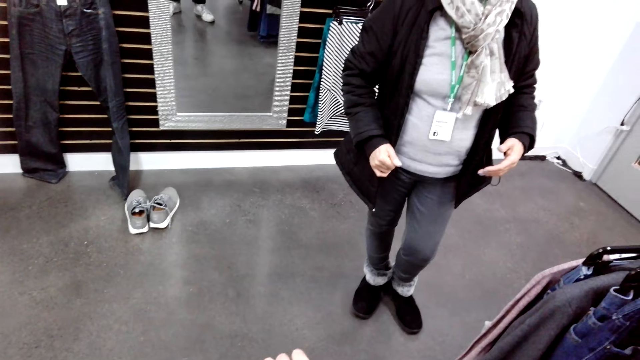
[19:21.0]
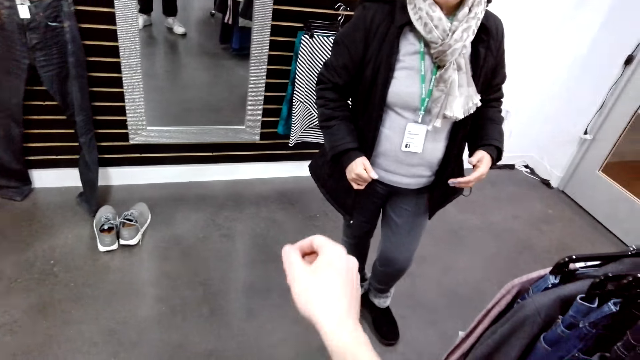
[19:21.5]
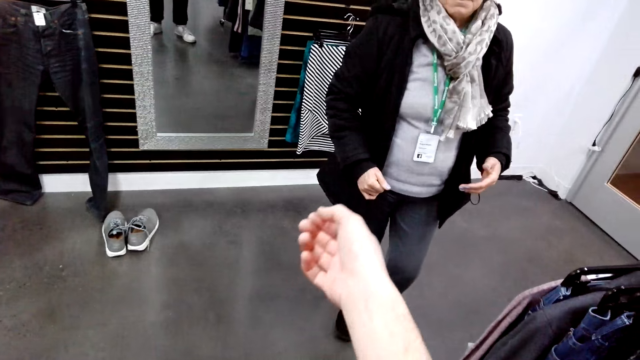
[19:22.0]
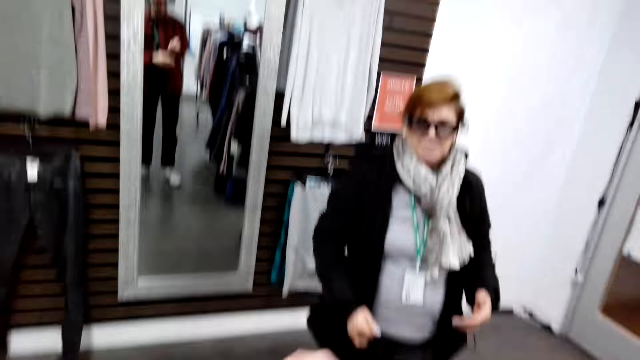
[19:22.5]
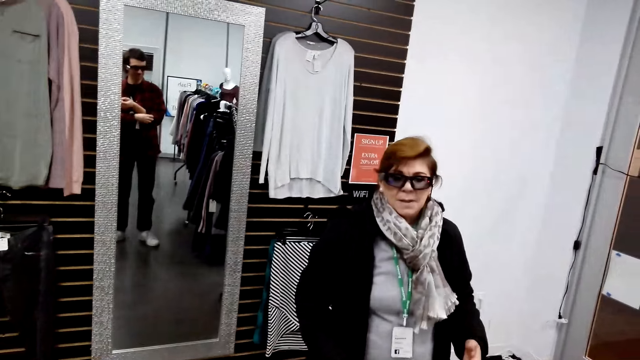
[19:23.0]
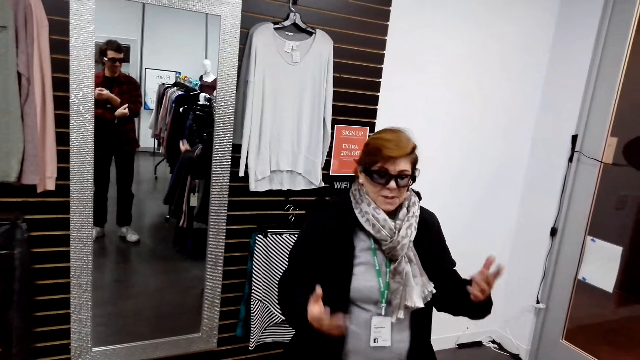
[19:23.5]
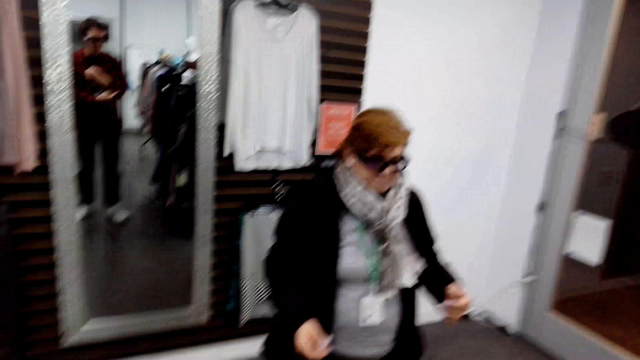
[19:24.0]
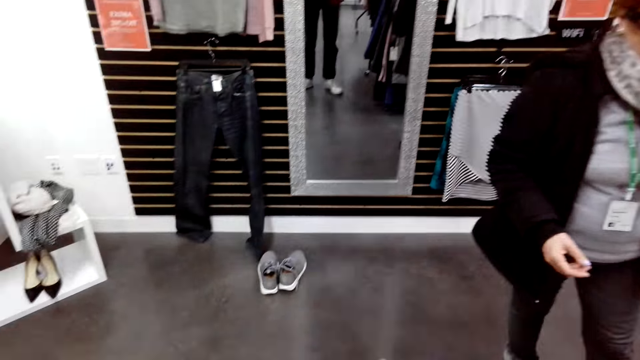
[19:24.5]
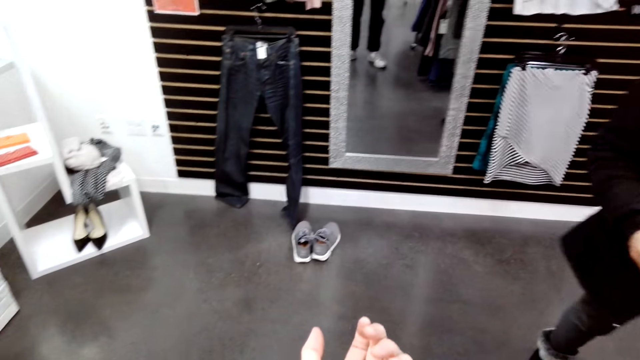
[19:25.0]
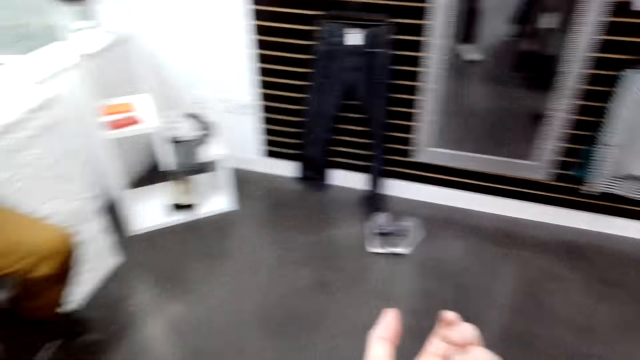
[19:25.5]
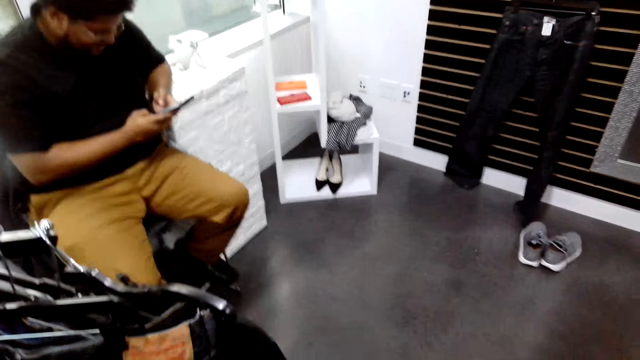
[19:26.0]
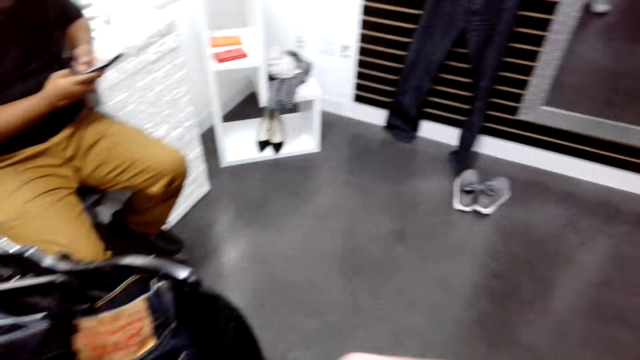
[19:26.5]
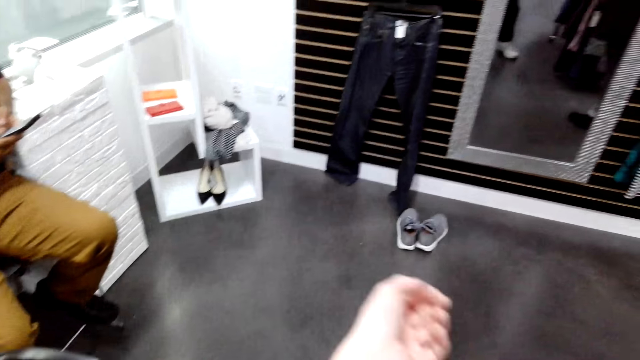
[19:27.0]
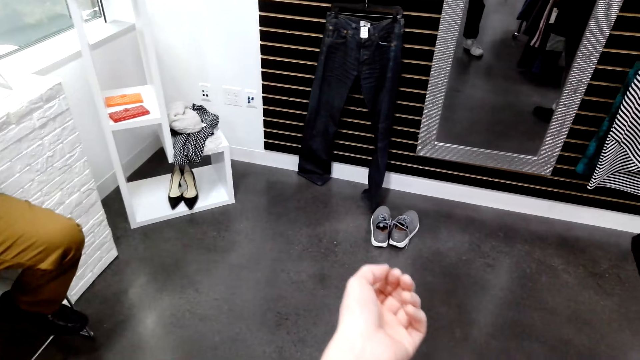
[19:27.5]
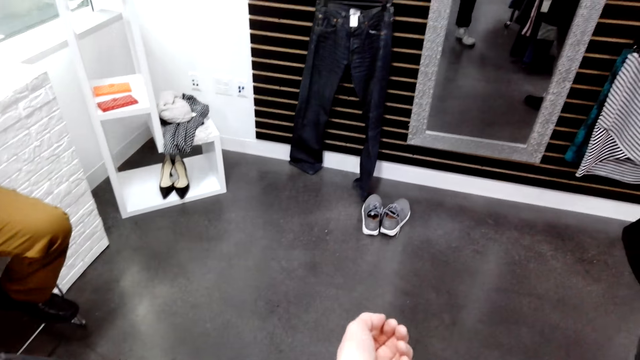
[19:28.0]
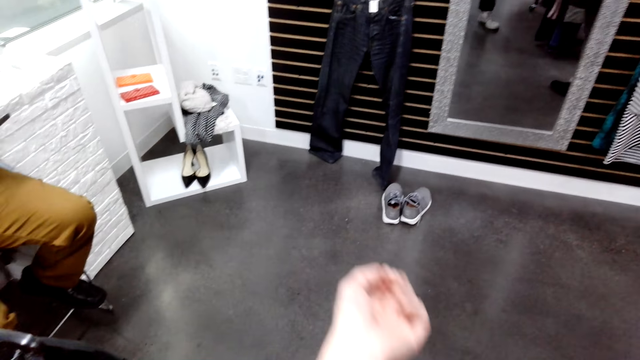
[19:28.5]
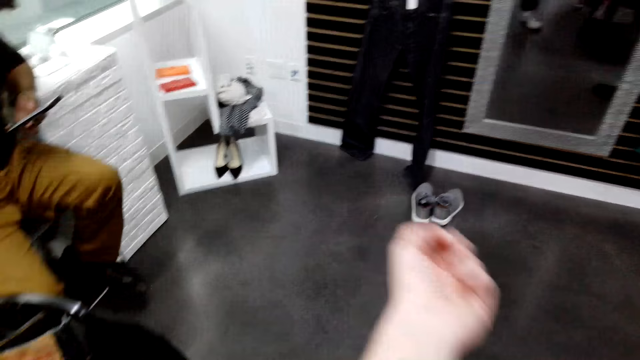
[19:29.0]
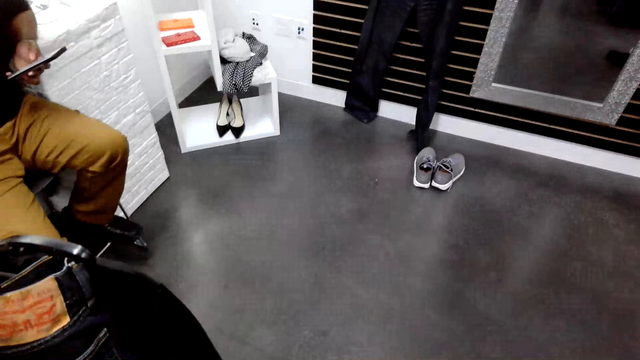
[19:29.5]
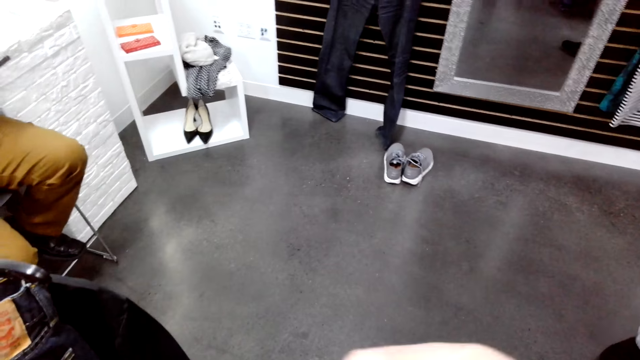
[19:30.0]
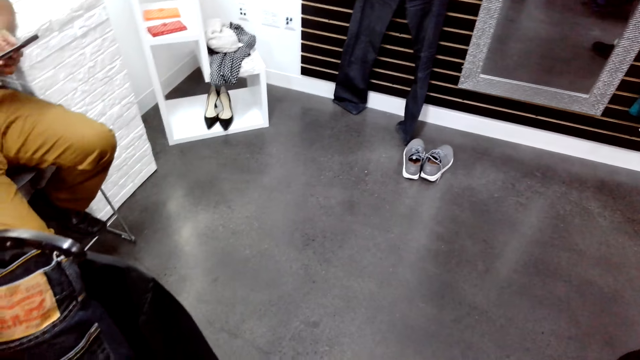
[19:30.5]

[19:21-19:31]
A woman sways hands.

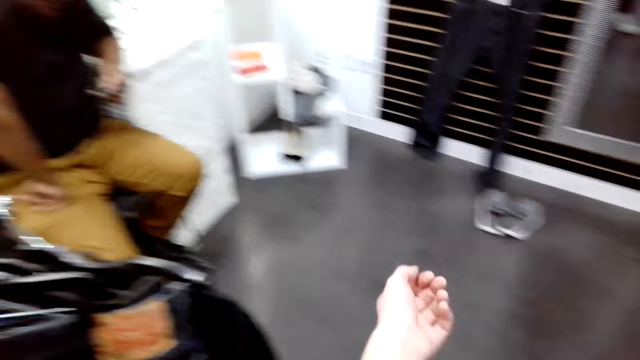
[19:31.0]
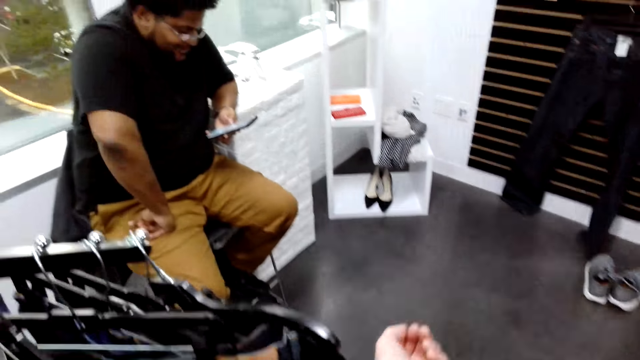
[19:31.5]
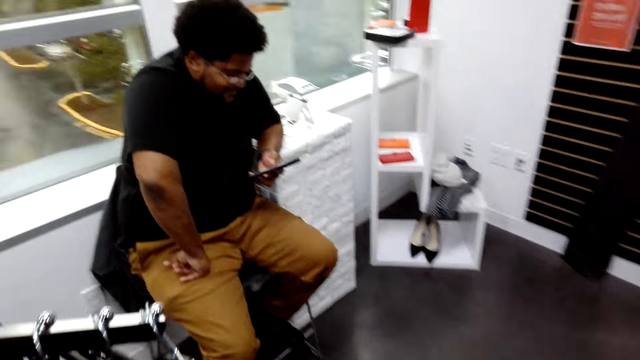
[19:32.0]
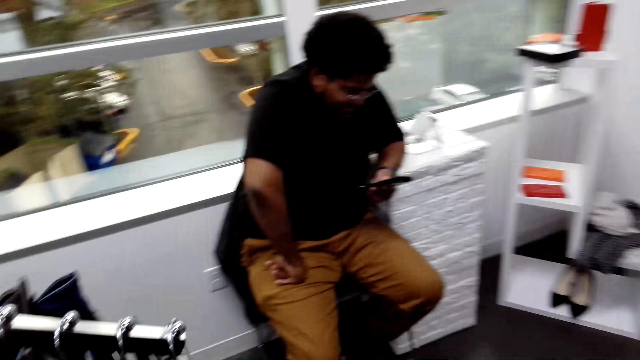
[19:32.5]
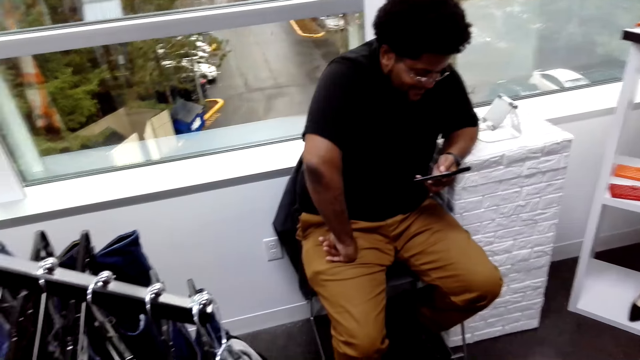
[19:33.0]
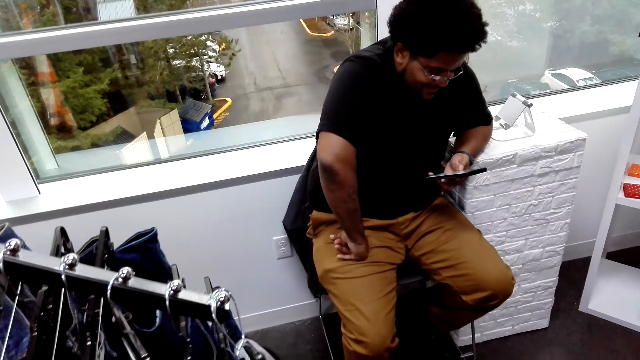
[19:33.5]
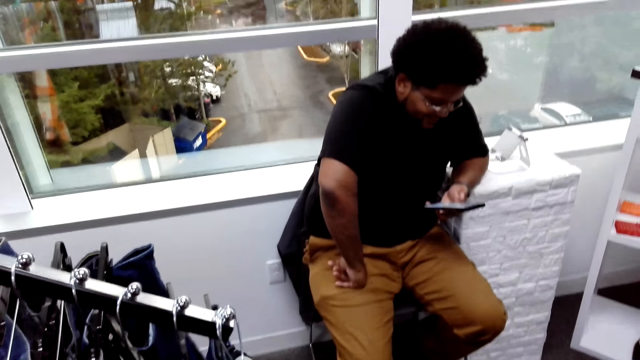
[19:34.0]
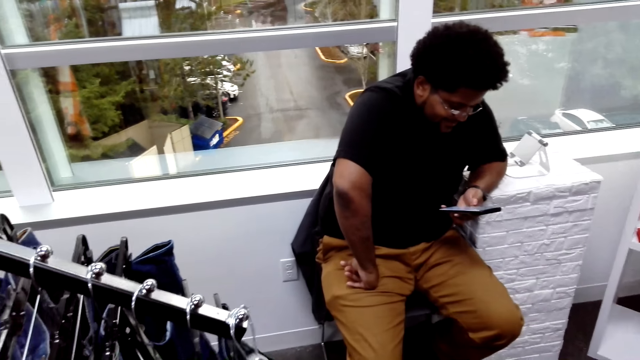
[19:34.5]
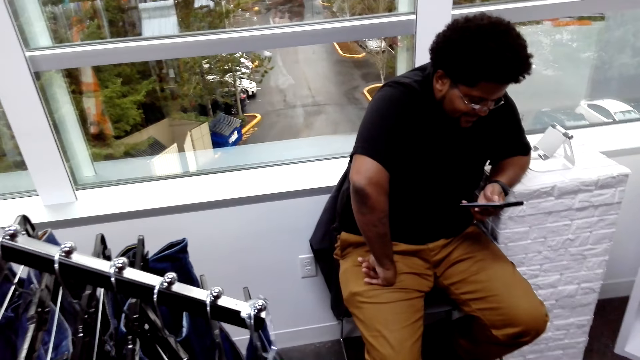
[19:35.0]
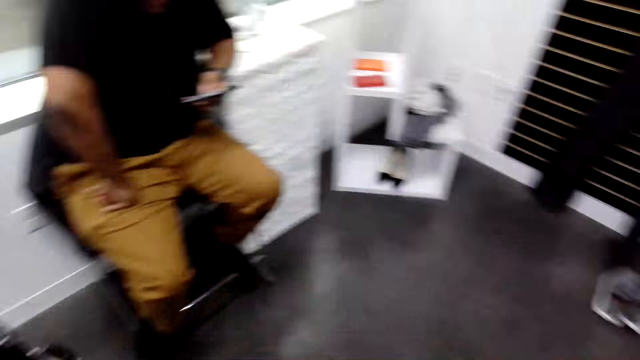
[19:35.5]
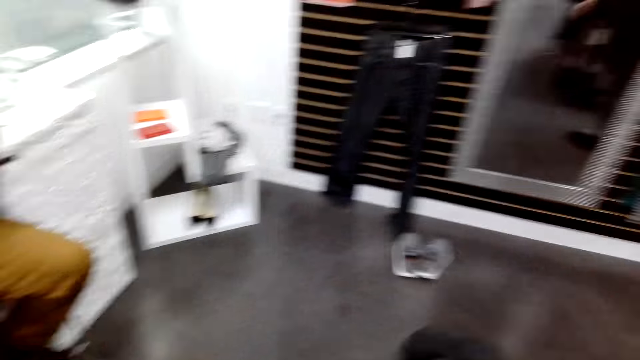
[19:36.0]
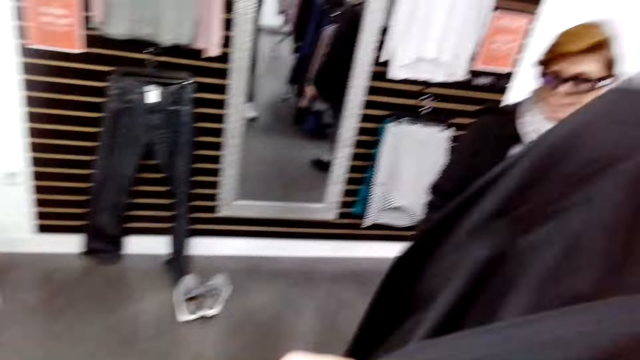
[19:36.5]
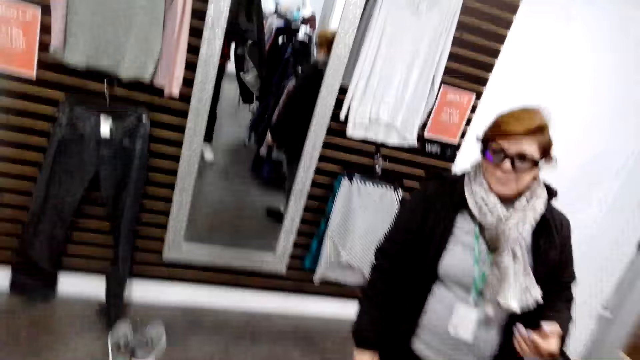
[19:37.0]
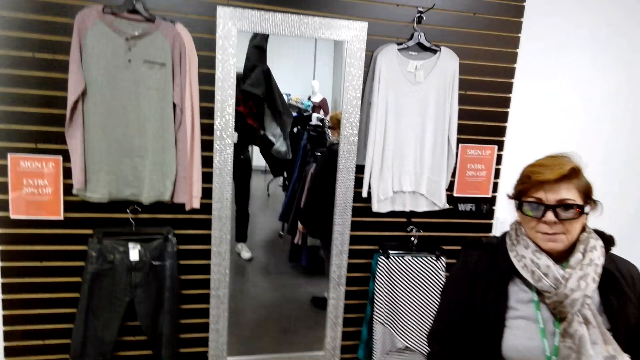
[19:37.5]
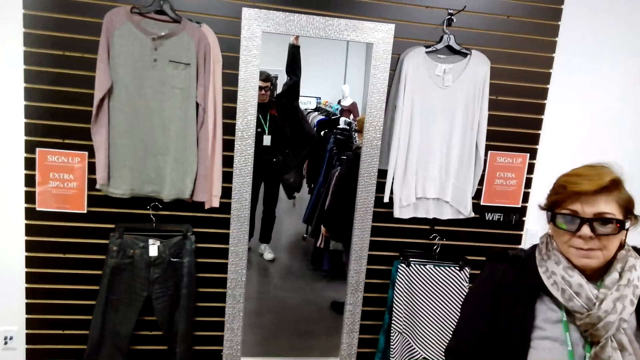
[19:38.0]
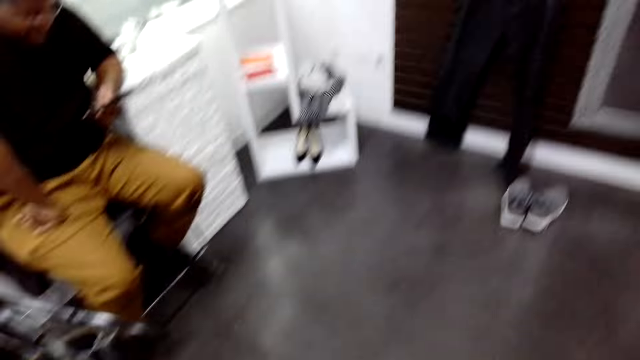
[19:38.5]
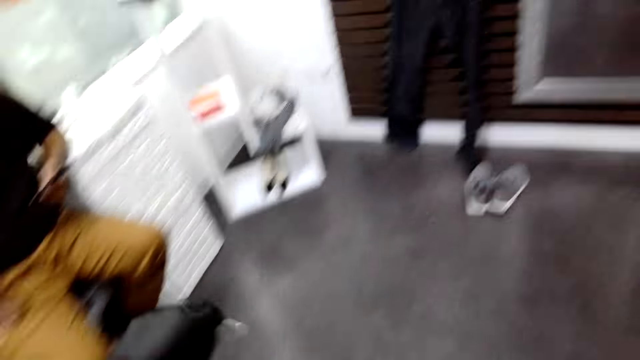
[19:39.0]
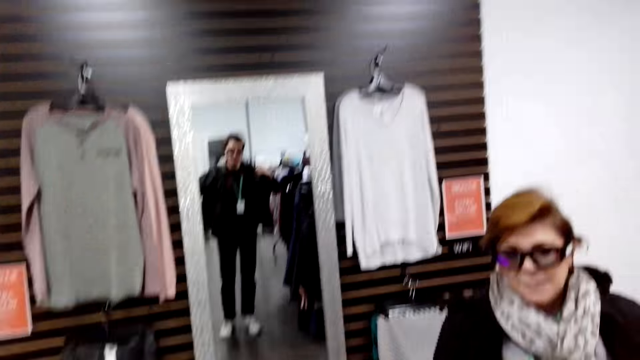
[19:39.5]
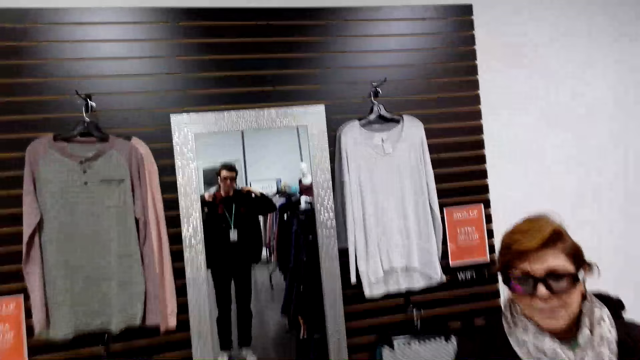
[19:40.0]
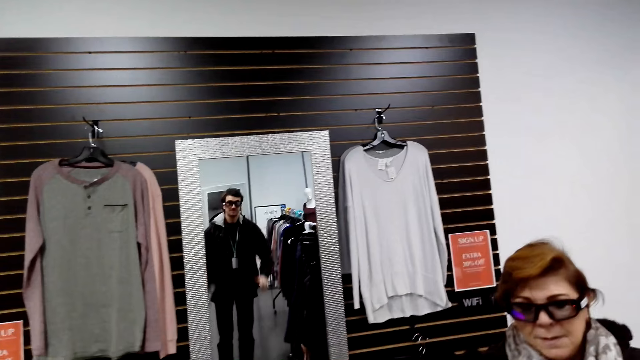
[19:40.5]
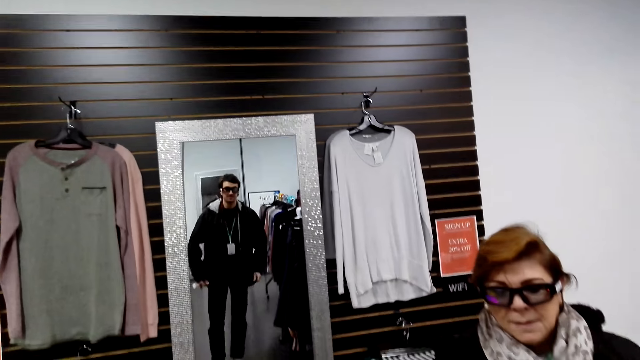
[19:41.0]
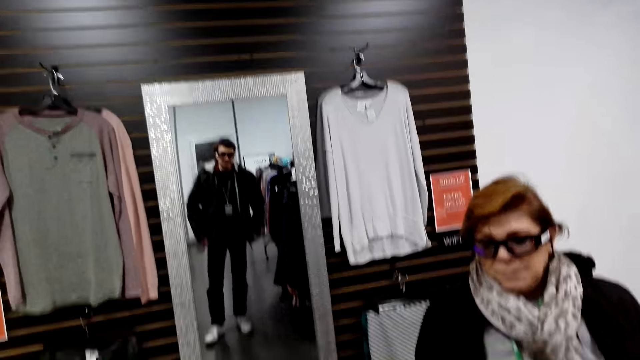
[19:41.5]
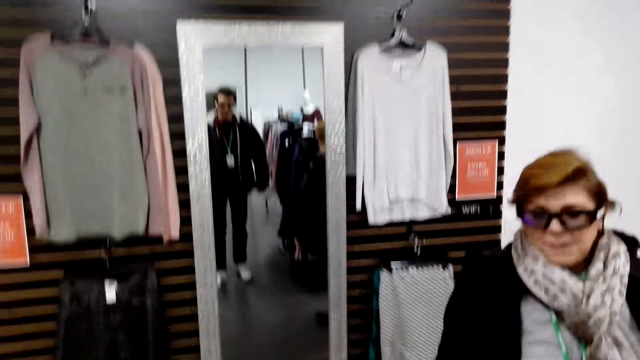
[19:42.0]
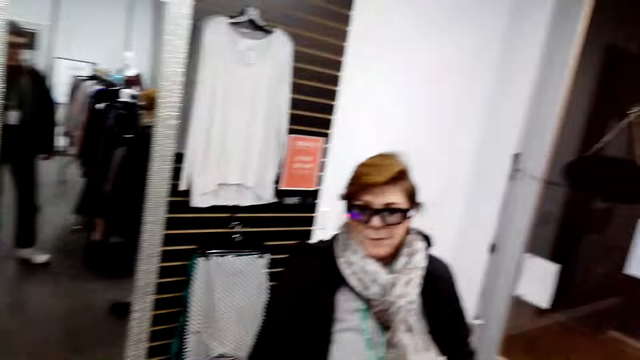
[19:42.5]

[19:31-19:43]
The camera wearer removes a jacket from a hanger. They put on the jacket. They look in the mirror.
